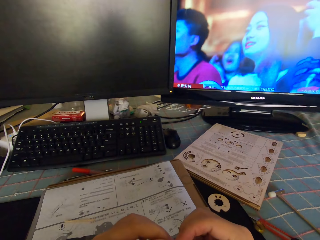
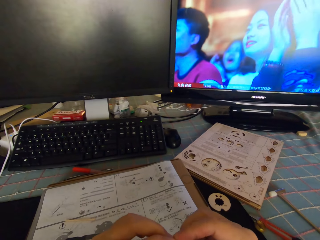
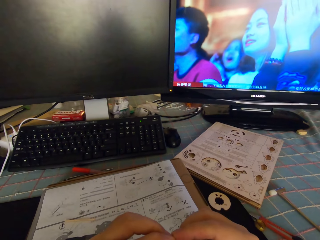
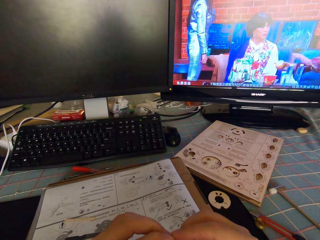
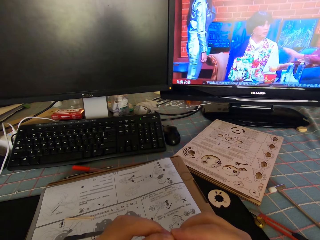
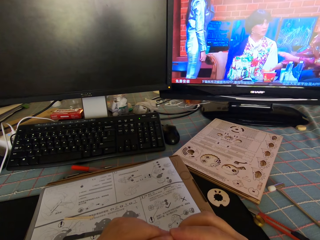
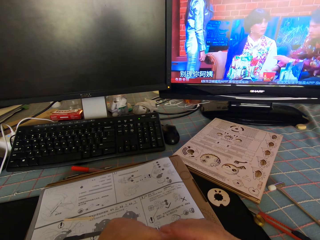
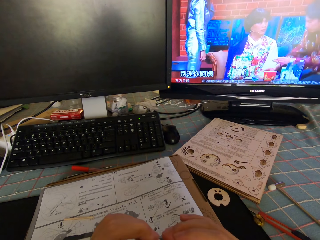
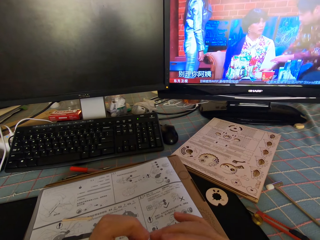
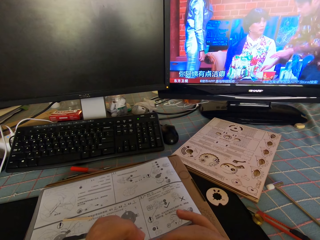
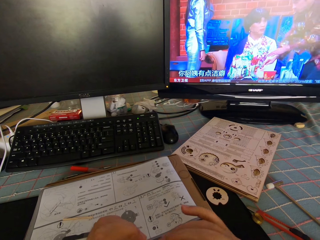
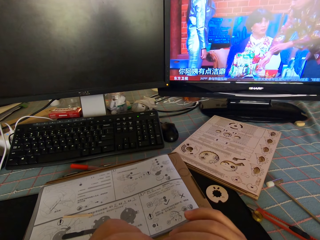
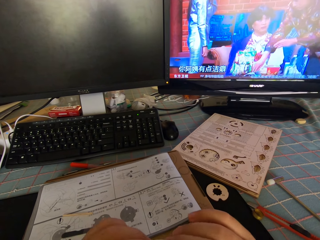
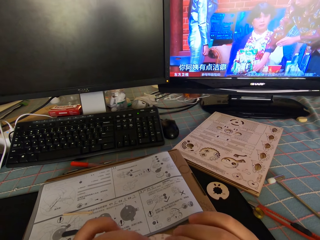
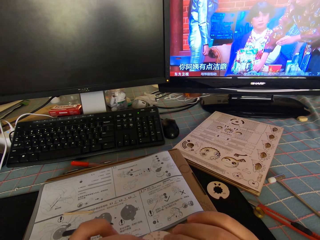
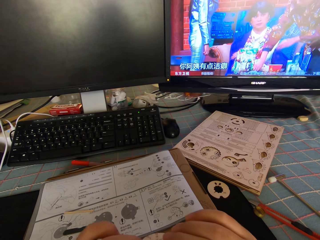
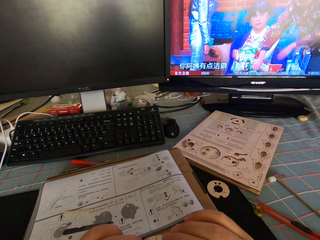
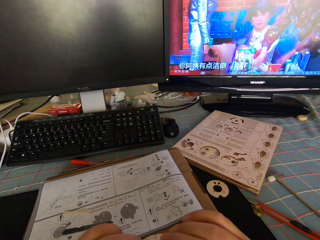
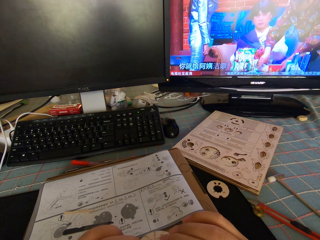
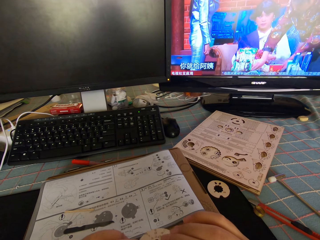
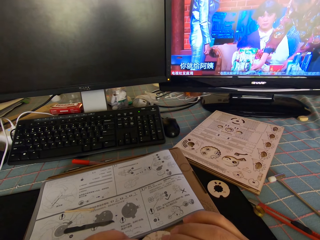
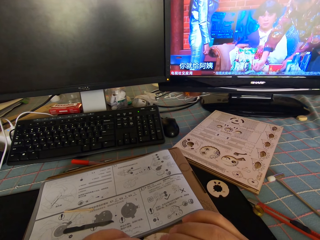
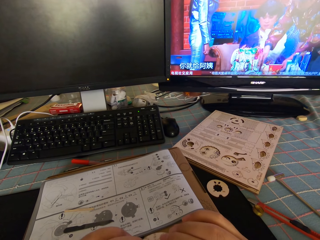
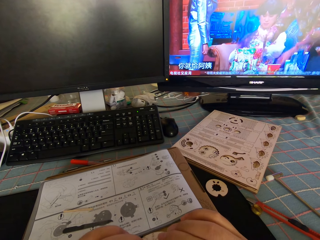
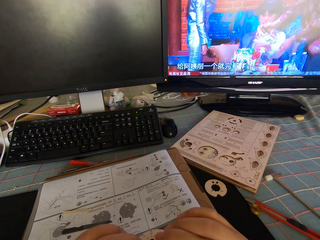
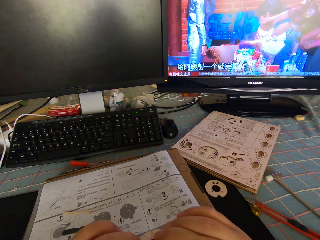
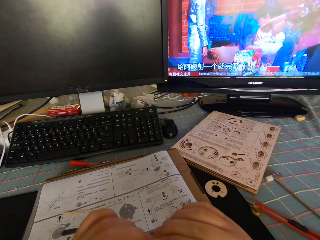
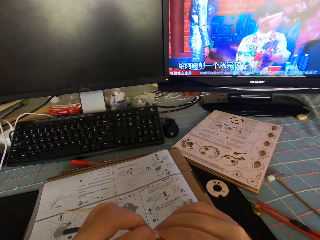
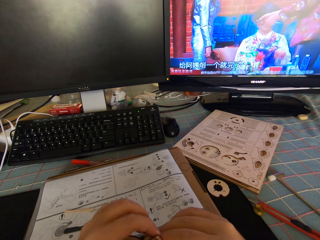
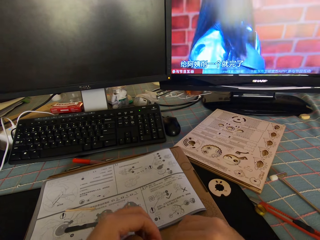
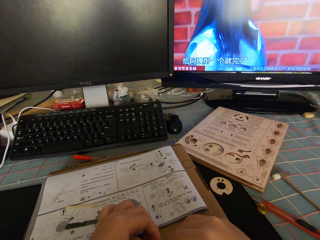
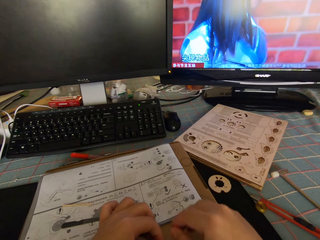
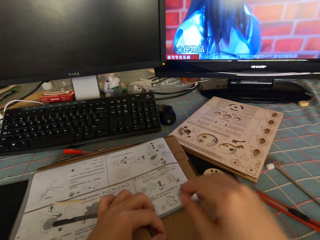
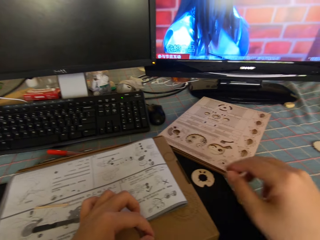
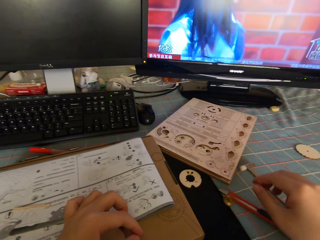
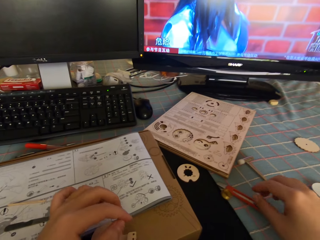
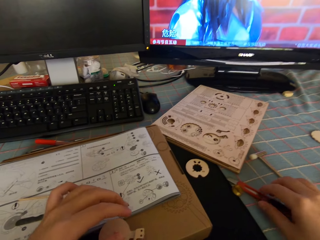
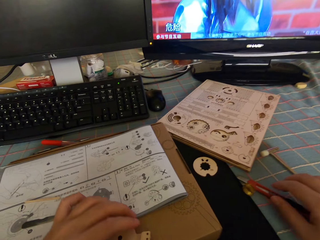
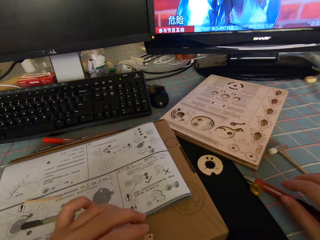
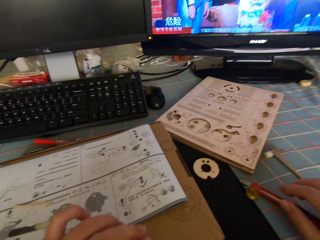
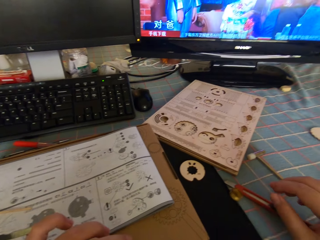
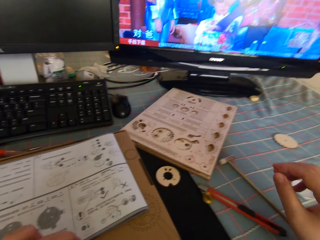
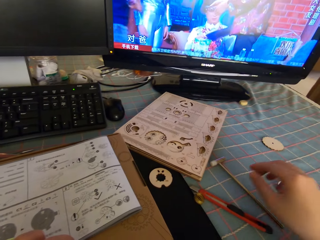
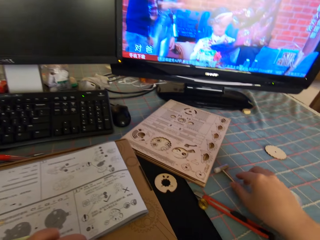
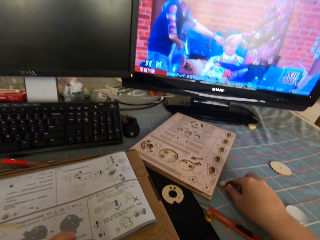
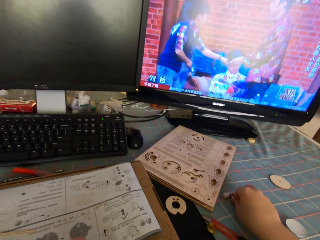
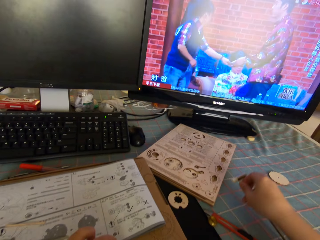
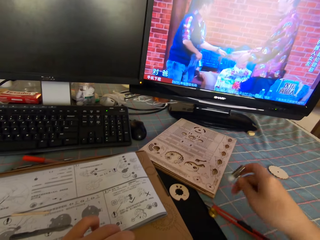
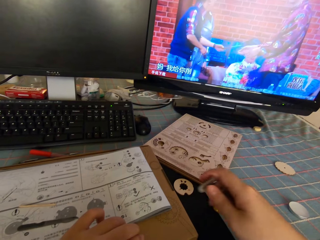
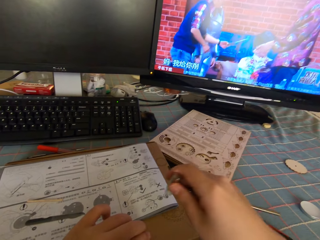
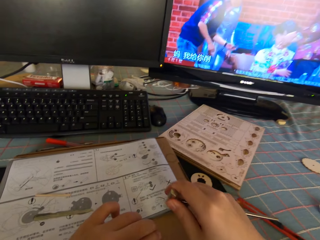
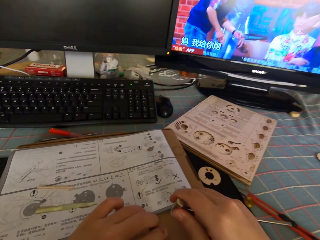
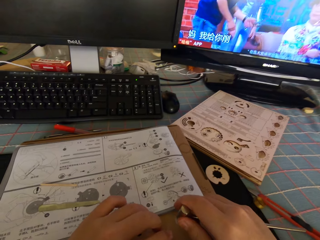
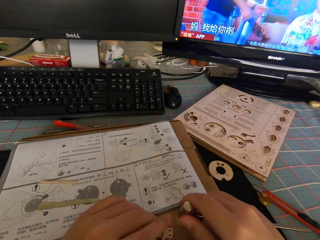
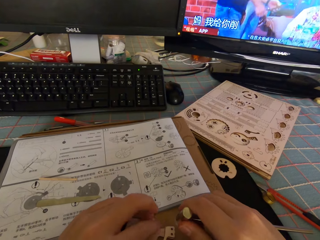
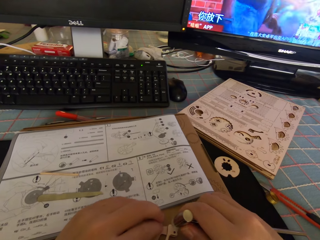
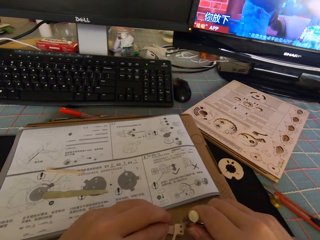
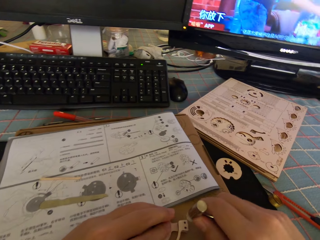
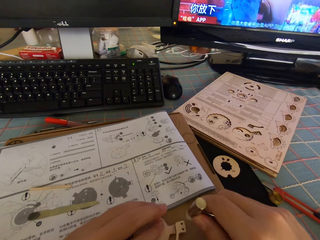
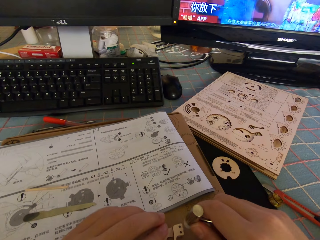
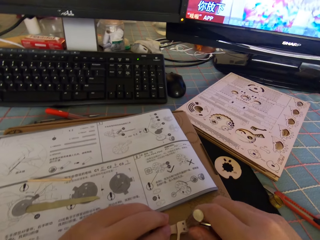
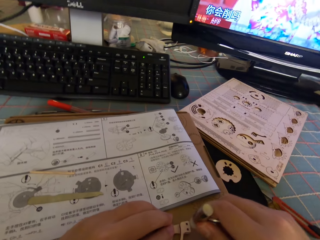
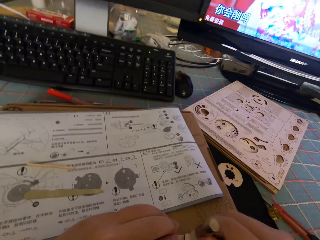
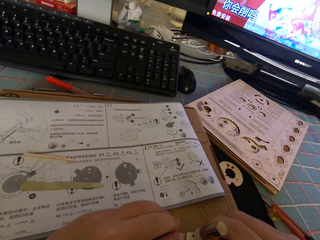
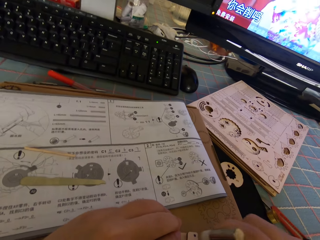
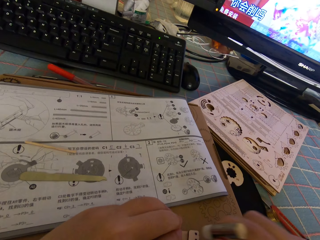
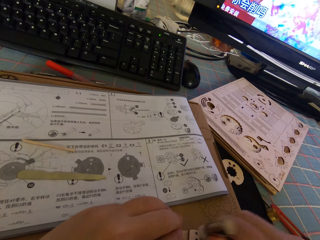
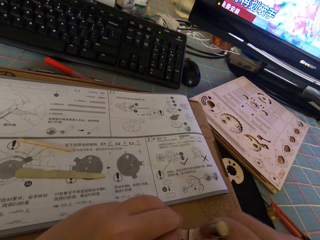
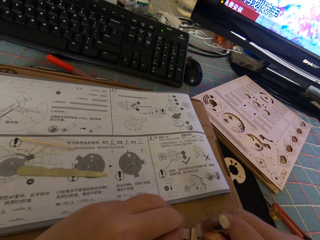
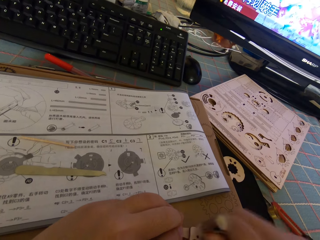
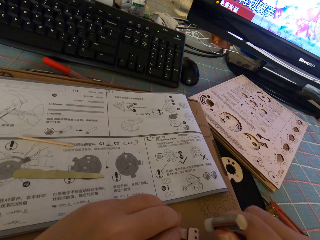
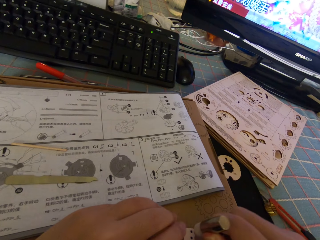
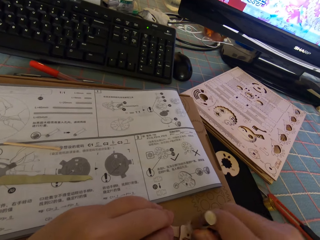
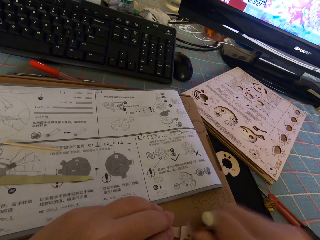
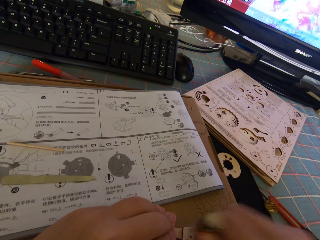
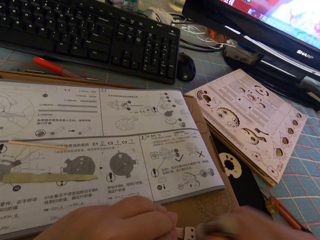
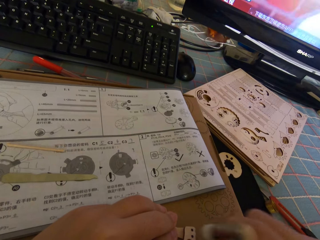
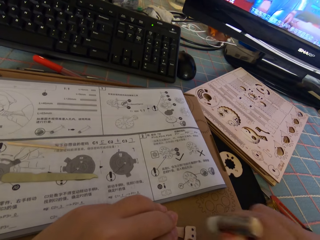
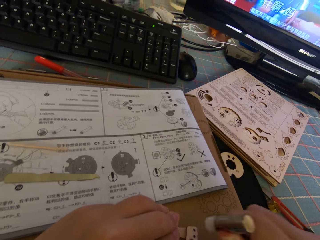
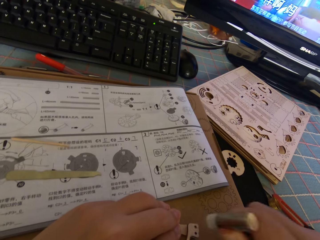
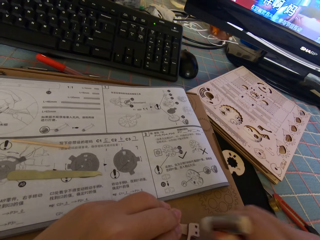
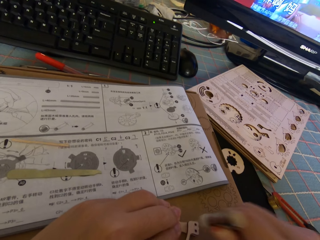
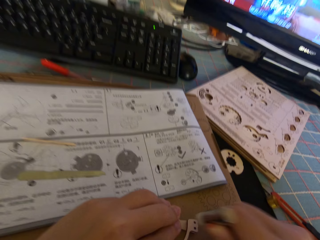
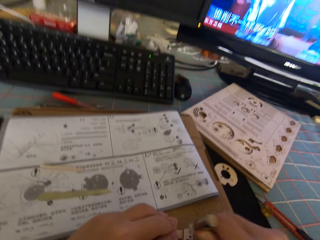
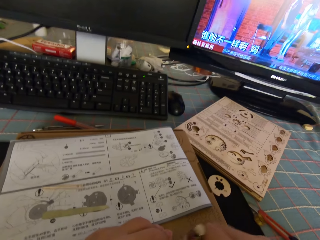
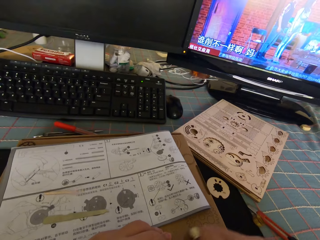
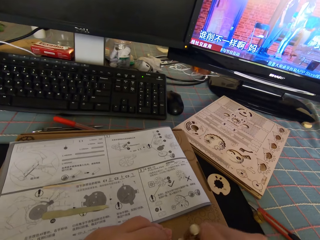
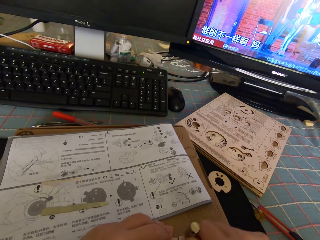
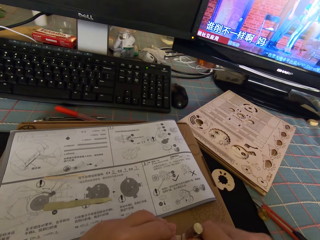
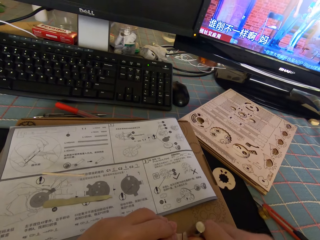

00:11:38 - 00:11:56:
The camera wearer connects the model pieces. They put the model piece on the table. They pick up the watch hammer from the desk. They hit the two pieces of wood together with the watch hammer.

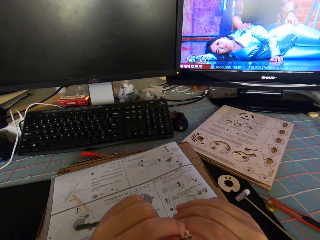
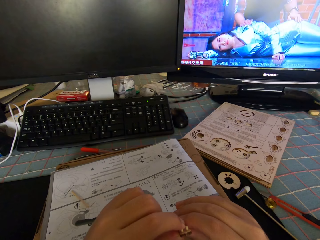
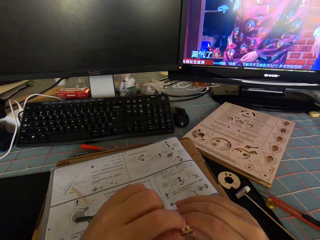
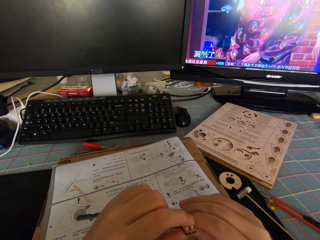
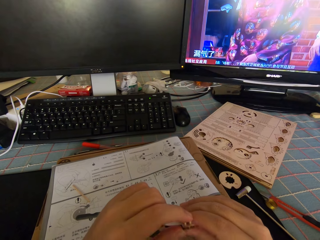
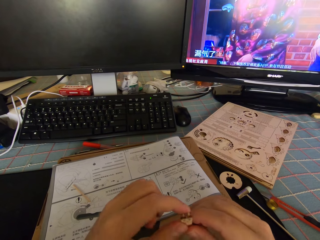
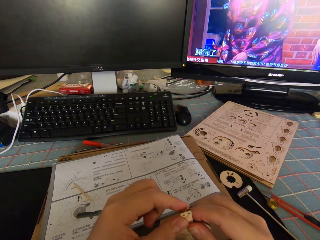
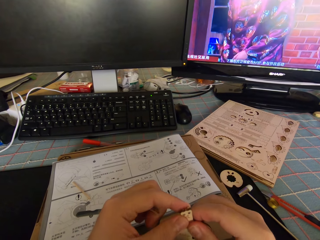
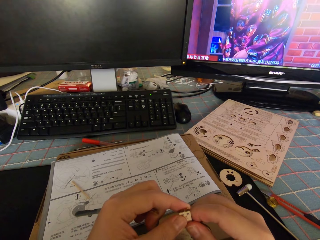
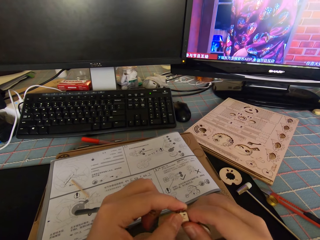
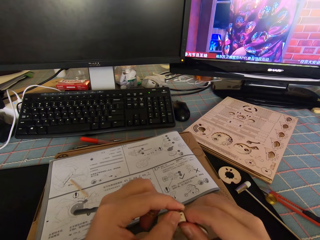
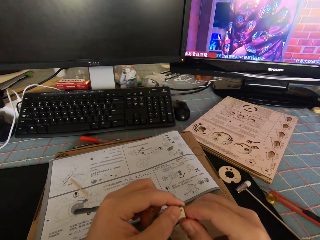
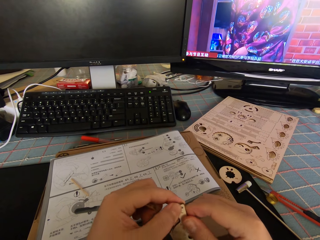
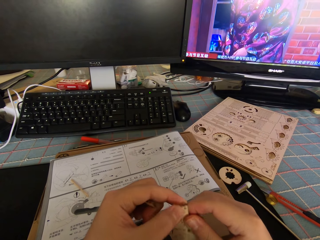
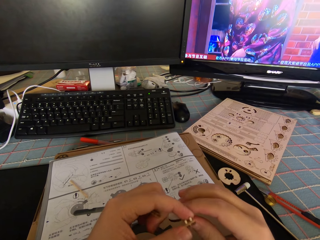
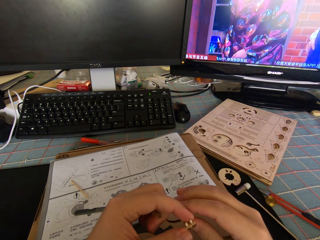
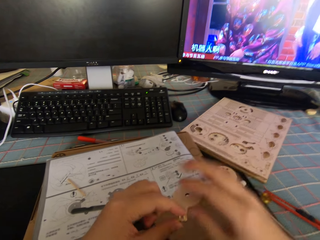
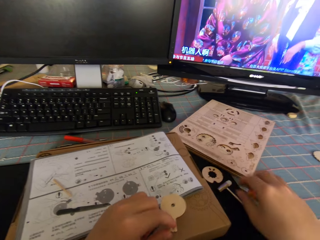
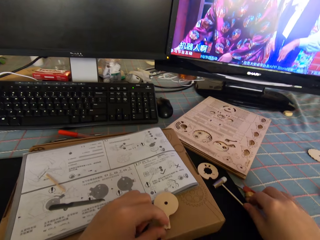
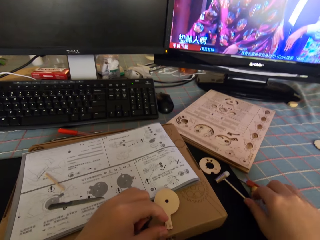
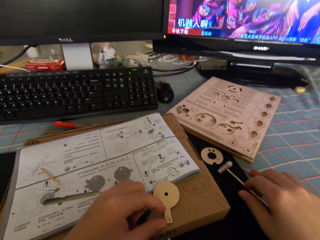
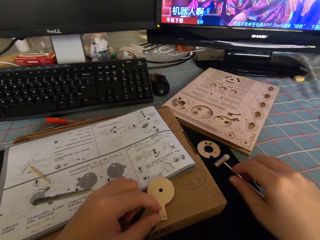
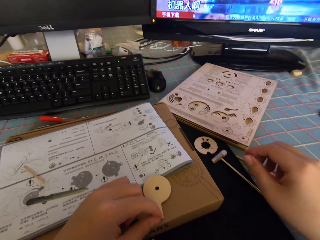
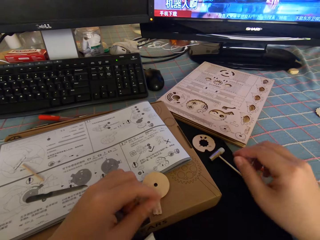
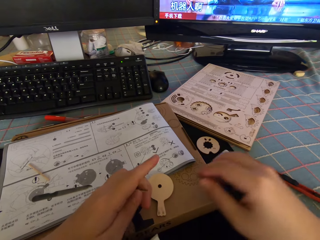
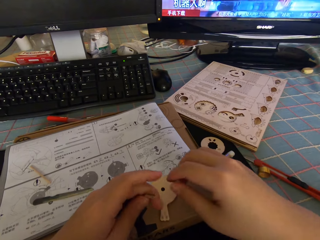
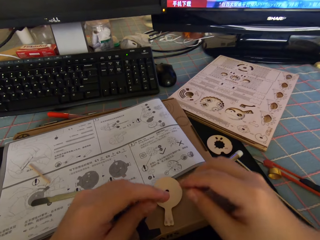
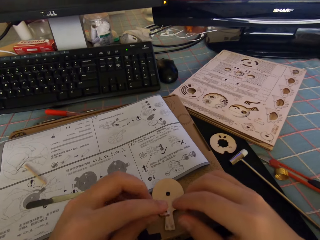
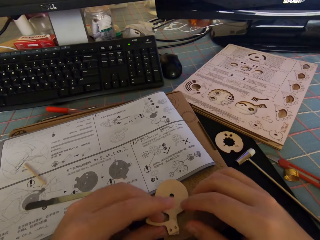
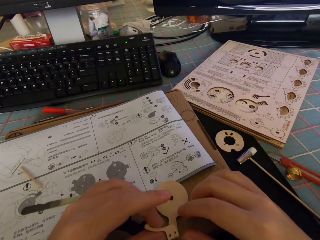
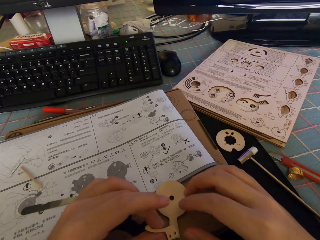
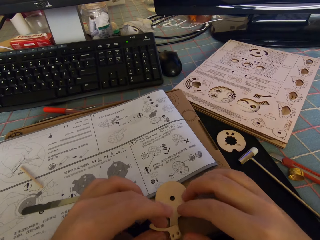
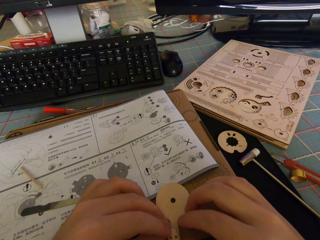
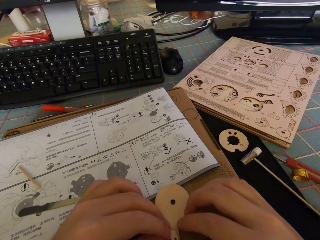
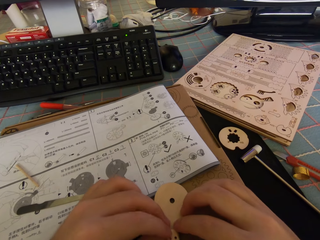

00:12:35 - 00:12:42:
The camera wearer looks at the model piece. They put the round piece of wood on the package box. They connect the model pieces.
